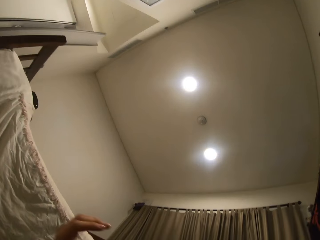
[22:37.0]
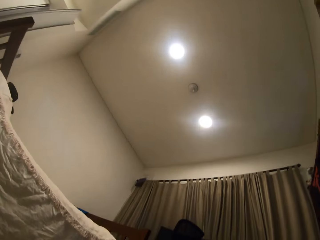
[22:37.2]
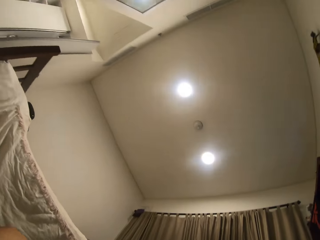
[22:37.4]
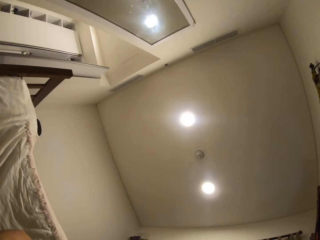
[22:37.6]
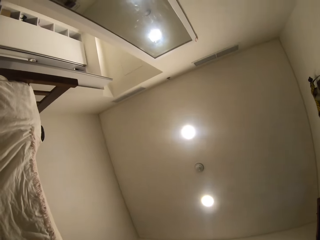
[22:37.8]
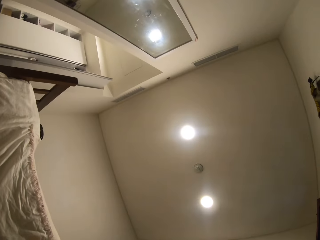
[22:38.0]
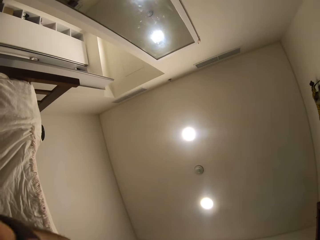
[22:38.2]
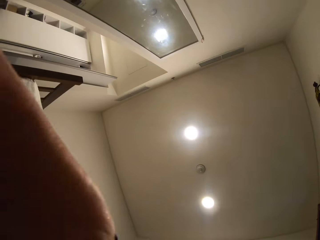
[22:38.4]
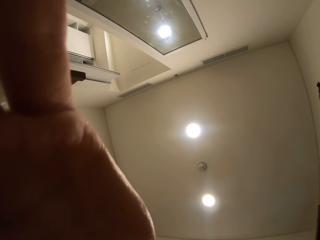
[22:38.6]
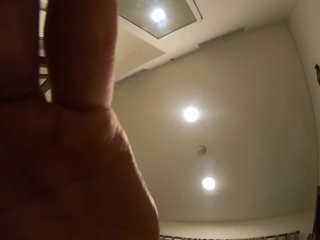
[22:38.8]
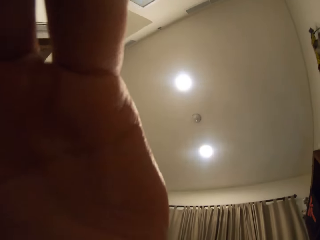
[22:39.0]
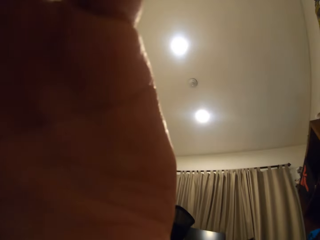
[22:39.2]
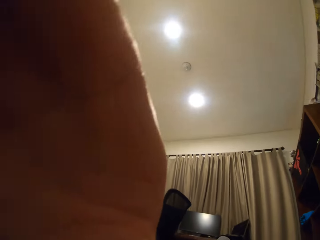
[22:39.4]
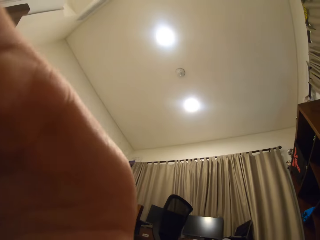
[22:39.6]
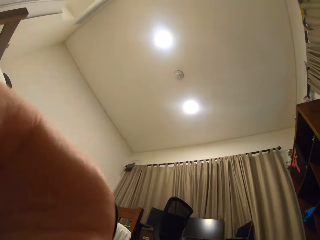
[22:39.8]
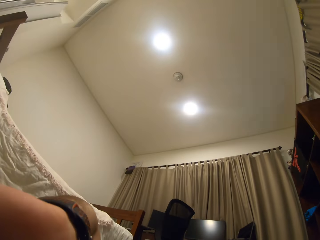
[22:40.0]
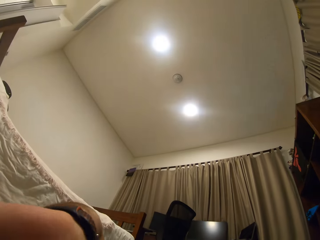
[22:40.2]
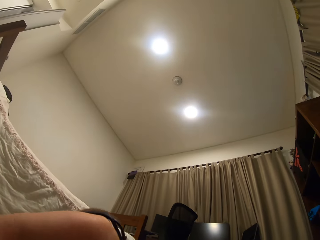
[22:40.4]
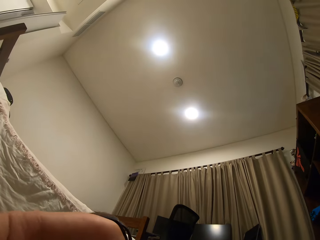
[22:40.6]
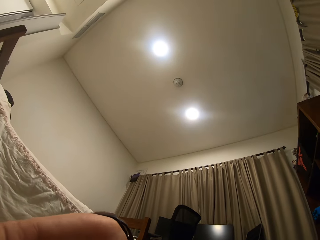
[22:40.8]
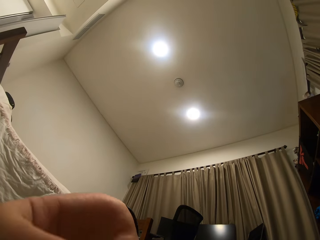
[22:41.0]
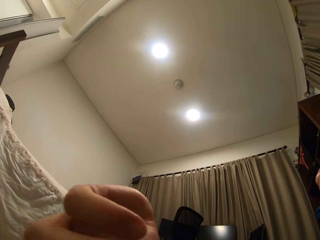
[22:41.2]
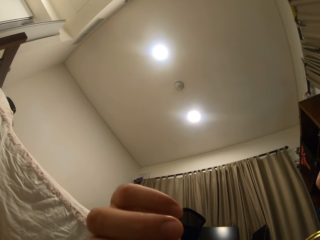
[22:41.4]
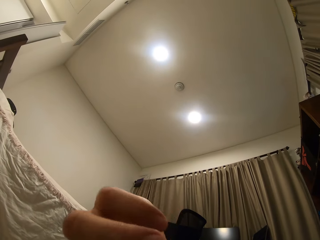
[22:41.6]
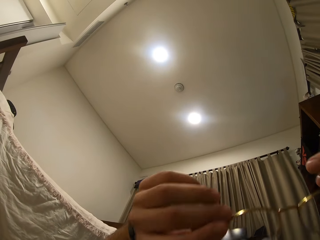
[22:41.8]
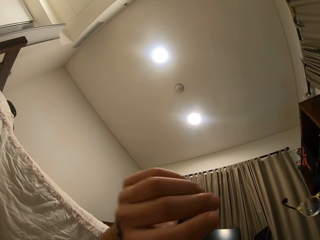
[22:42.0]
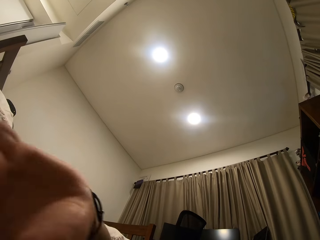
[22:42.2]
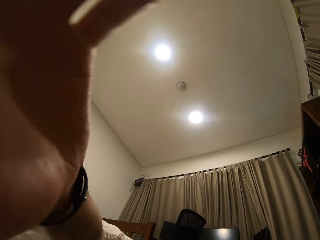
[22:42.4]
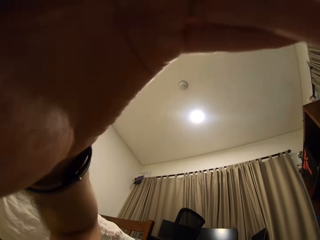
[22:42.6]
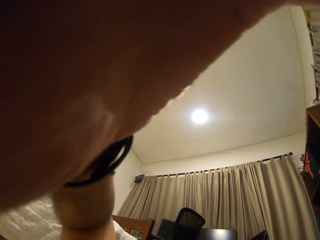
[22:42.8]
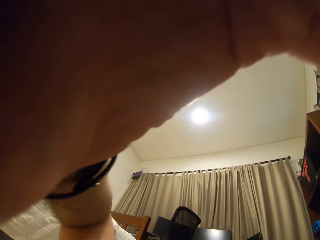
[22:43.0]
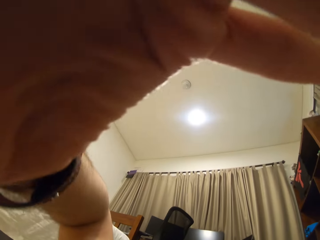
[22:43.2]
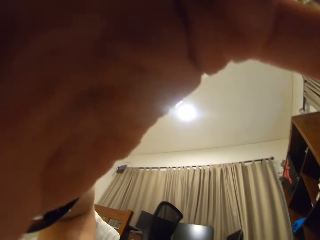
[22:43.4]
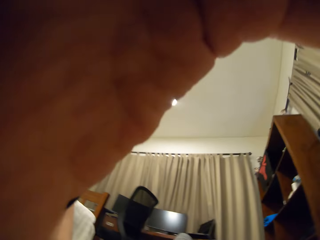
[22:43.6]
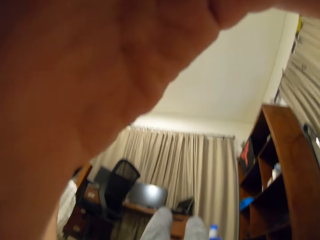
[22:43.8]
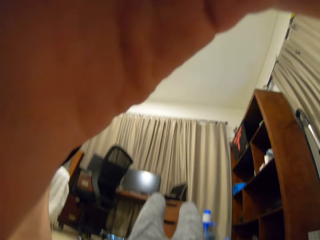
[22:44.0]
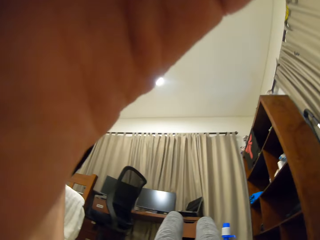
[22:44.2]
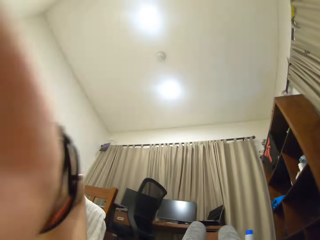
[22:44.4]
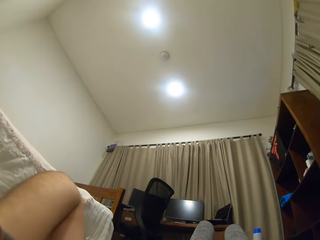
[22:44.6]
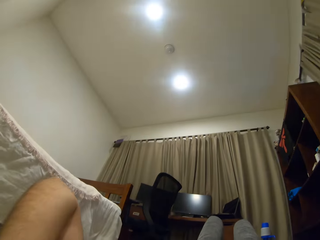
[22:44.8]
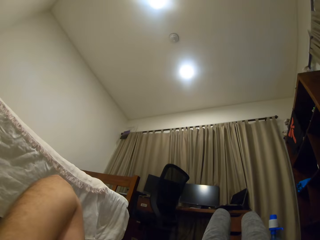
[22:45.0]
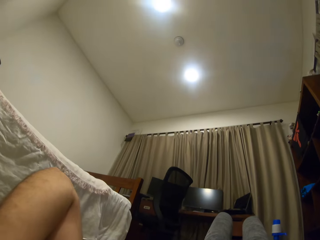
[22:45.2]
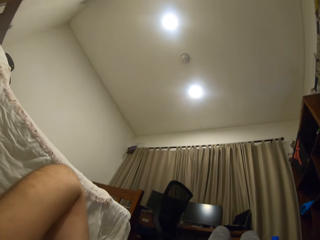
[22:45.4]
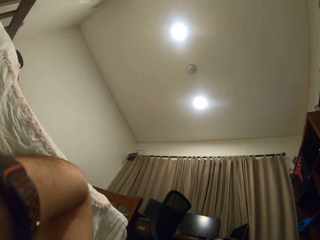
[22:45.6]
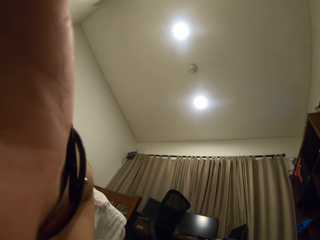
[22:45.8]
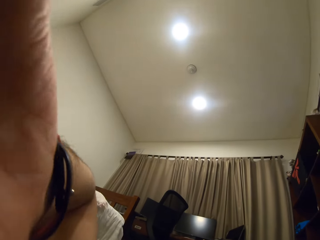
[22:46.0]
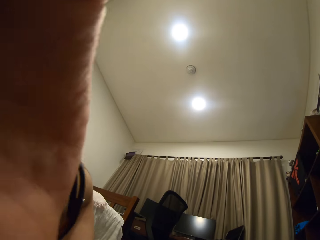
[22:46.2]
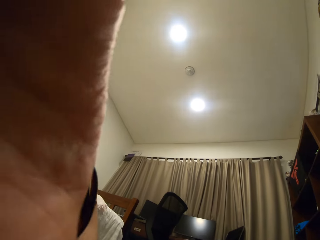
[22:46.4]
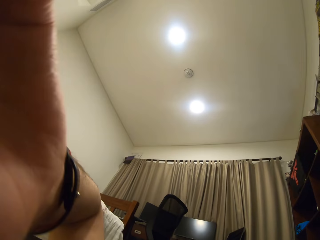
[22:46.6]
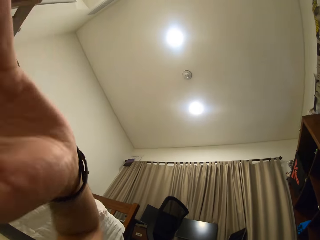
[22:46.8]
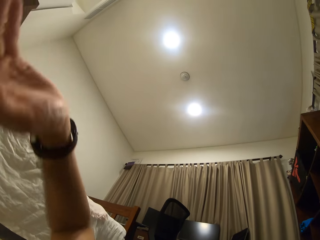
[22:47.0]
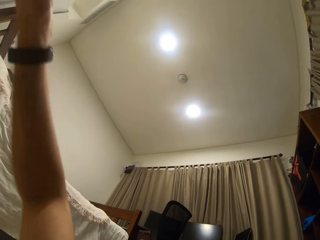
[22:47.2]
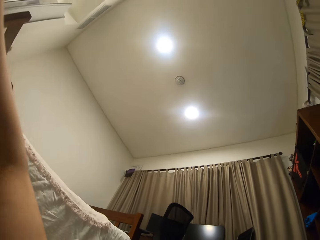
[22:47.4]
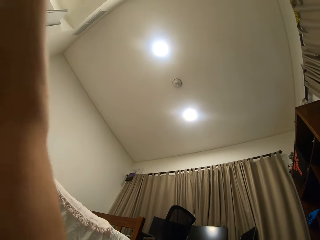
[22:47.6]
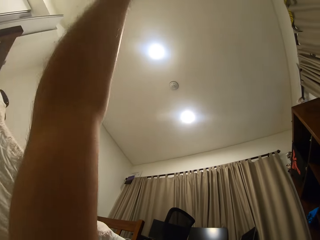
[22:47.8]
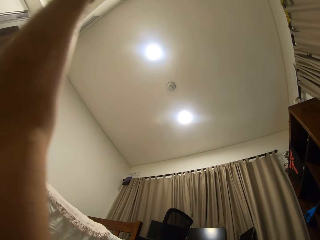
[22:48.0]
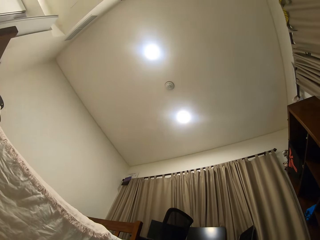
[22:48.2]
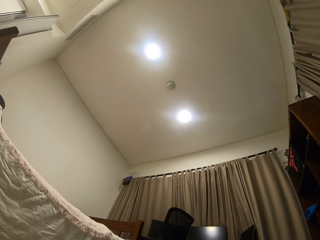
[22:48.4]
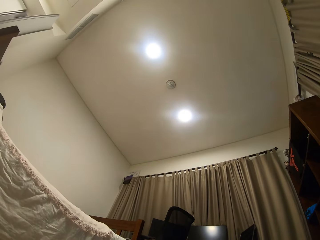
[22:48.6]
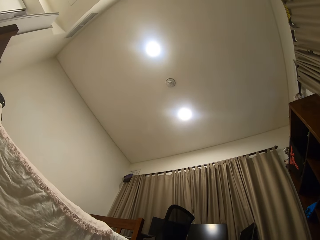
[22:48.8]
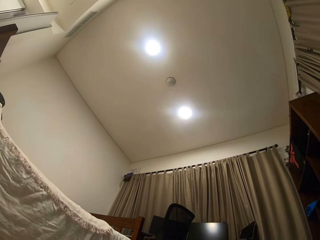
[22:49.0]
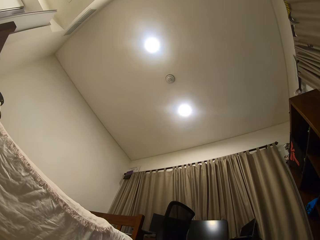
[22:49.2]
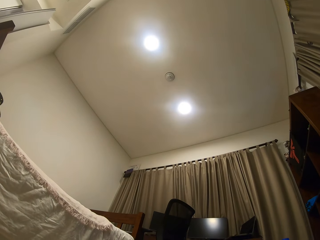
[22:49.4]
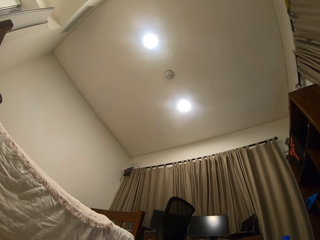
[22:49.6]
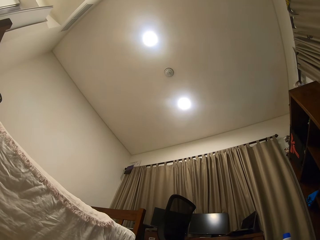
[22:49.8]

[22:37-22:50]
The camera wearer touches his face. He raises his hand. He pulls his hand off the camera.

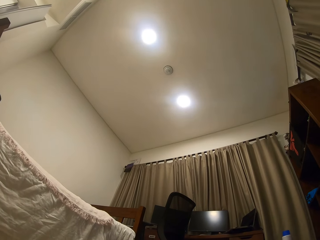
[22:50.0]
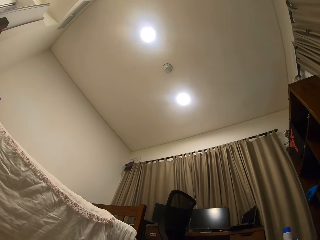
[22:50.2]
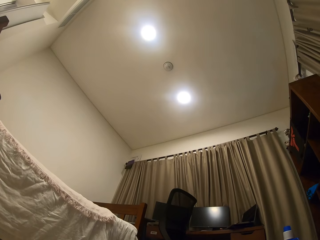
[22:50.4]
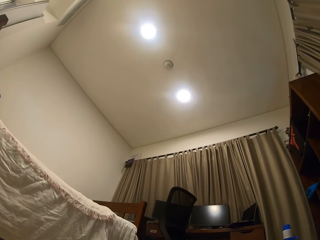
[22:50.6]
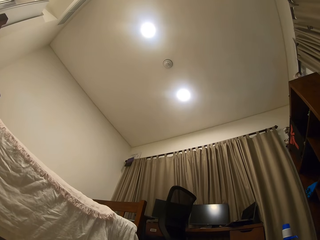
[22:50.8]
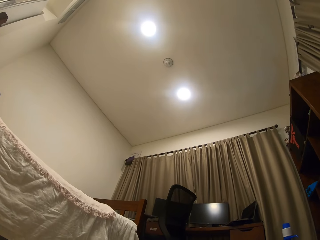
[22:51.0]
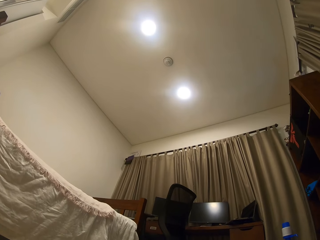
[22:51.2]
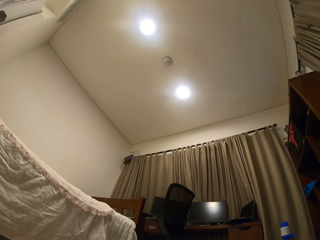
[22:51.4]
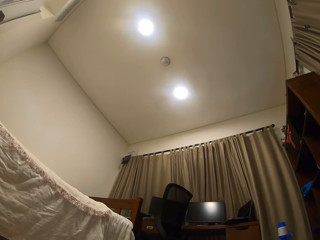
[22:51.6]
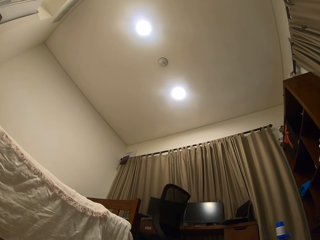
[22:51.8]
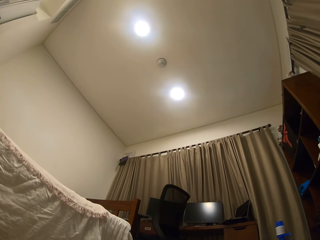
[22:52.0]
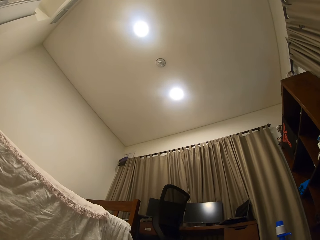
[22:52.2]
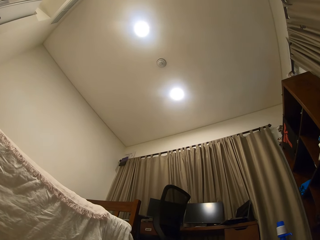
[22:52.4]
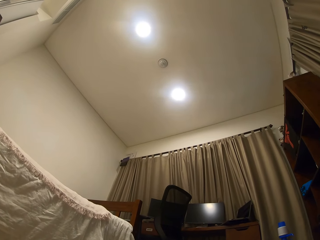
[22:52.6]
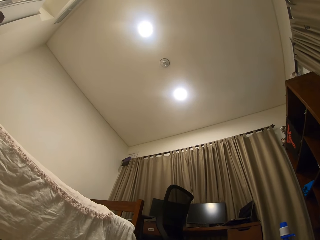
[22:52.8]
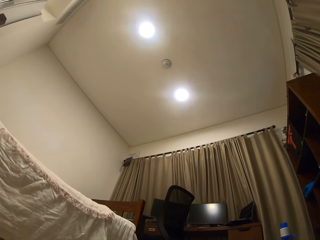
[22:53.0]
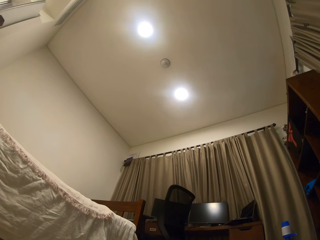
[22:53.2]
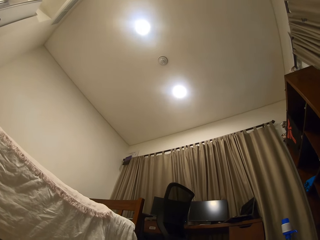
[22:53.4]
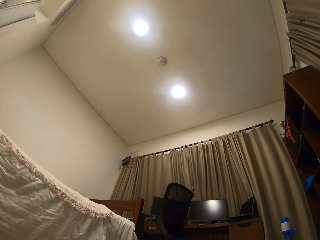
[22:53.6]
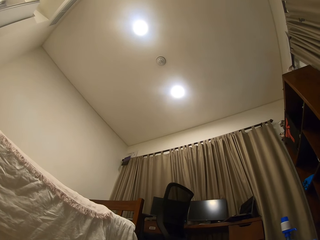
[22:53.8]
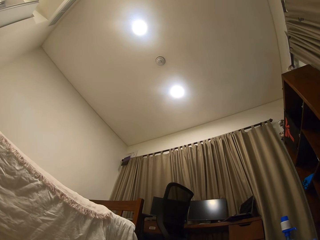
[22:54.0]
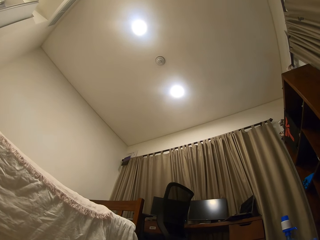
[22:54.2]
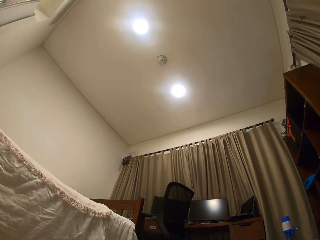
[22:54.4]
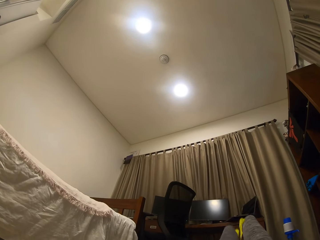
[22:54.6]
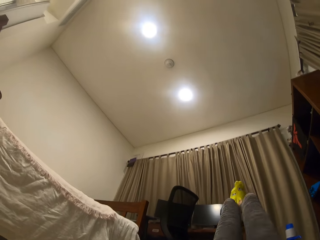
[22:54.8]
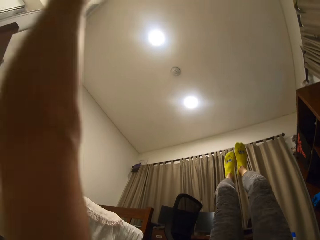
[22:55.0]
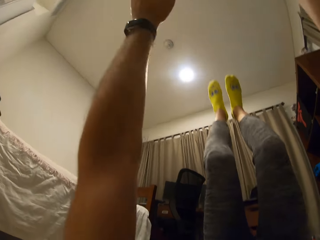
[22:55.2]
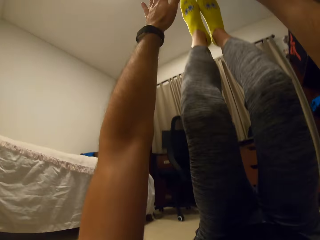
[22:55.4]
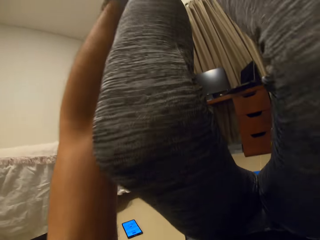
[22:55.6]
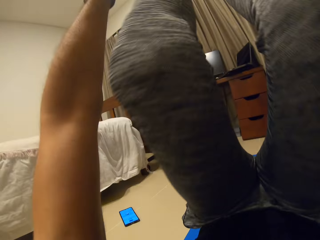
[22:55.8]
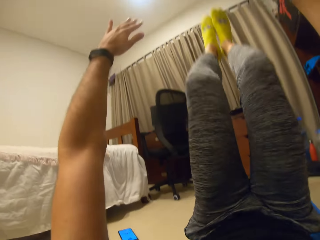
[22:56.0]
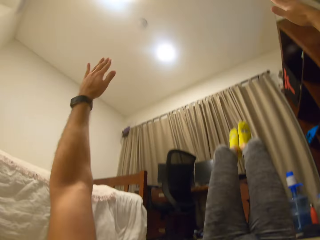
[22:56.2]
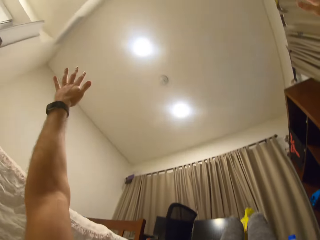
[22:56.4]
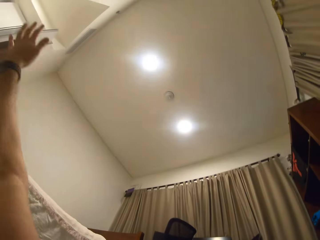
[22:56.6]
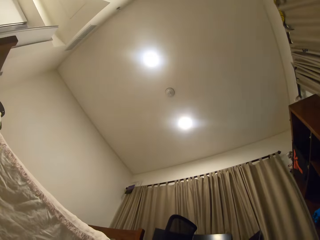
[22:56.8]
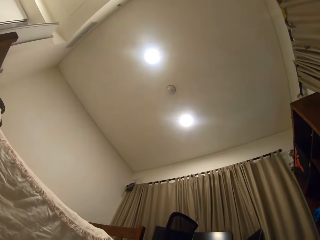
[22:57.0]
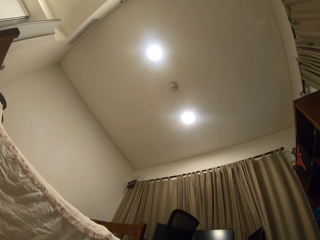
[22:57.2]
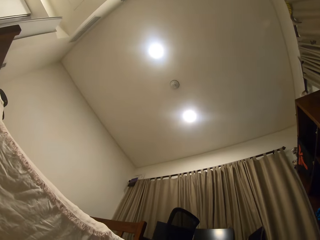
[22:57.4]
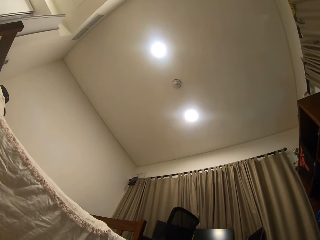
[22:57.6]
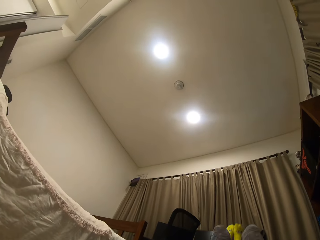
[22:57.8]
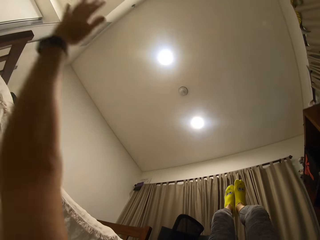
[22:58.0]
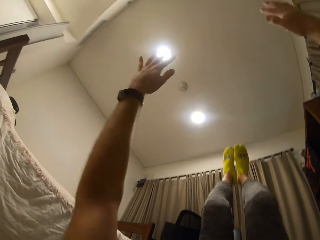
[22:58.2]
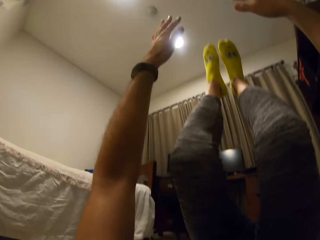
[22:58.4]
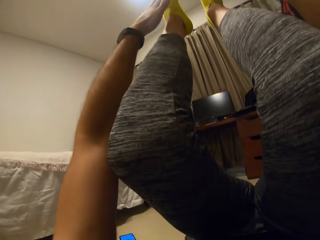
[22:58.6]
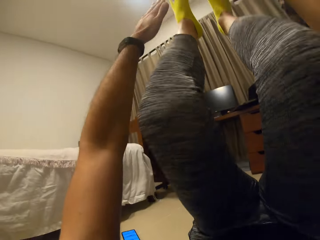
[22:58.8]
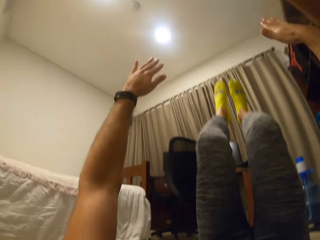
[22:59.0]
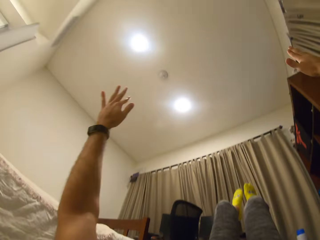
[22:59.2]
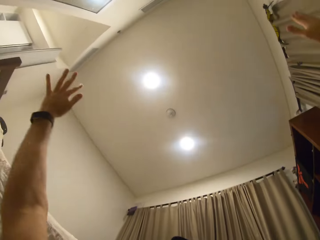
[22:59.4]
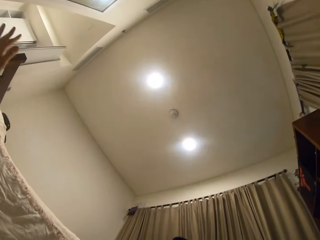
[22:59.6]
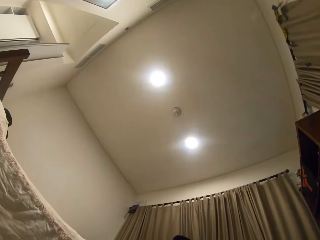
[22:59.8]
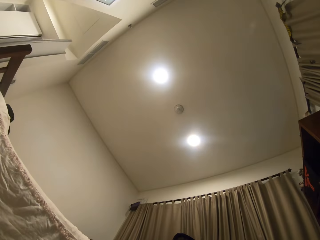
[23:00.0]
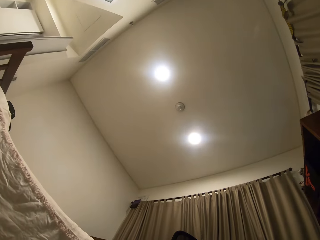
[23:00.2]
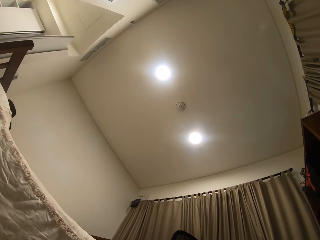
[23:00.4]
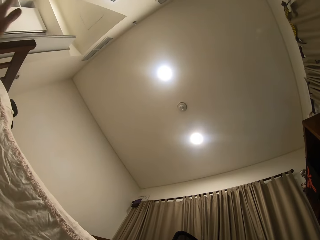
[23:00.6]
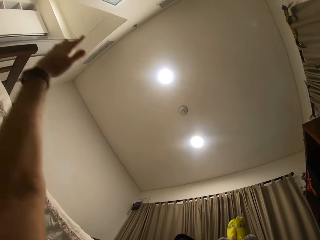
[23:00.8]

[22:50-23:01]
The camera wearer looks at the ceiling. He exercises his body.
